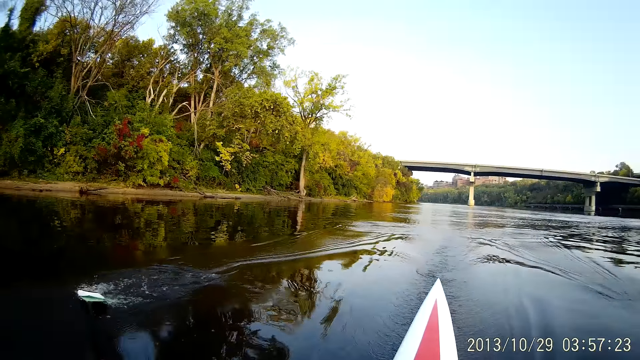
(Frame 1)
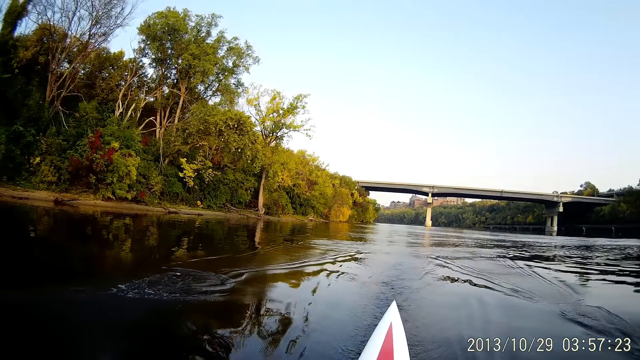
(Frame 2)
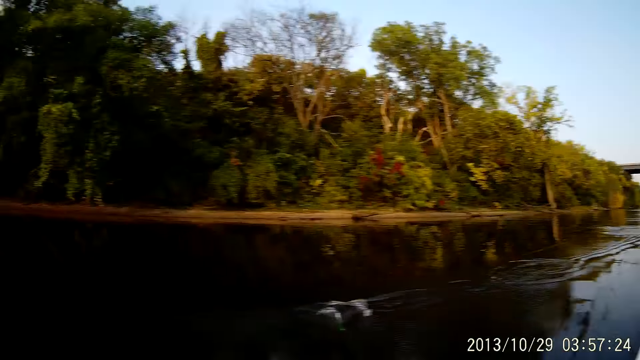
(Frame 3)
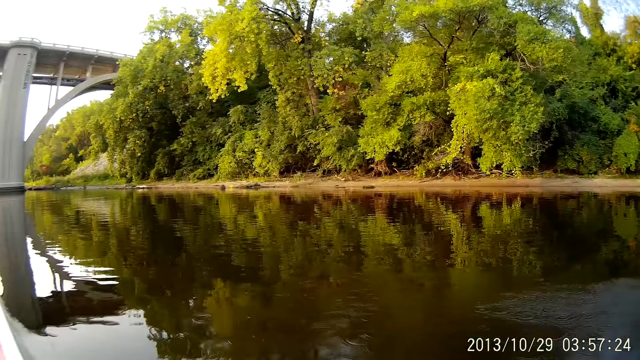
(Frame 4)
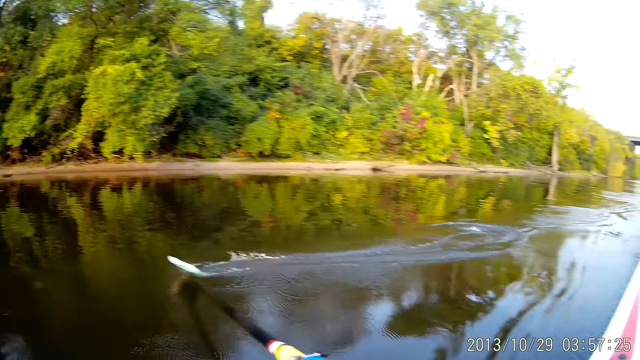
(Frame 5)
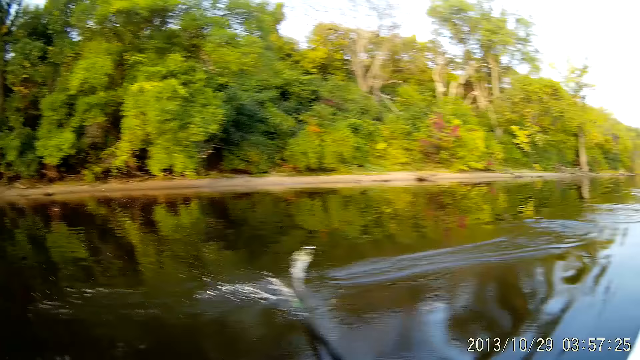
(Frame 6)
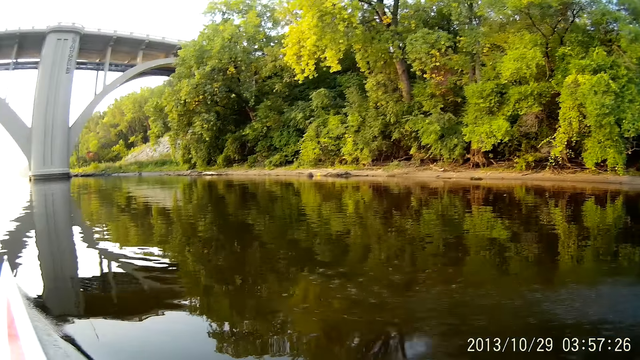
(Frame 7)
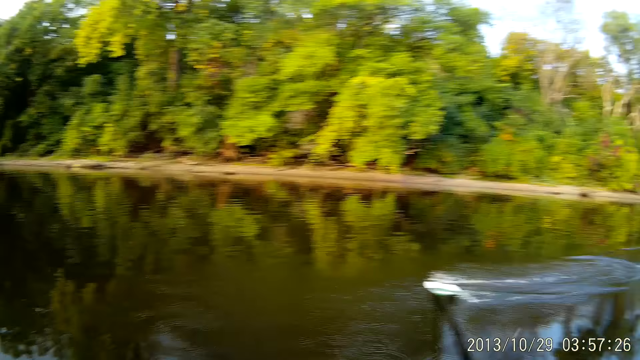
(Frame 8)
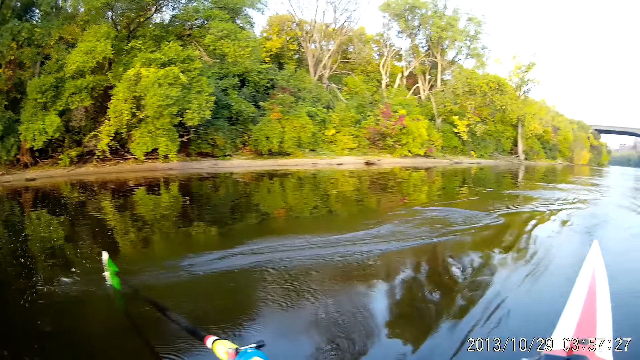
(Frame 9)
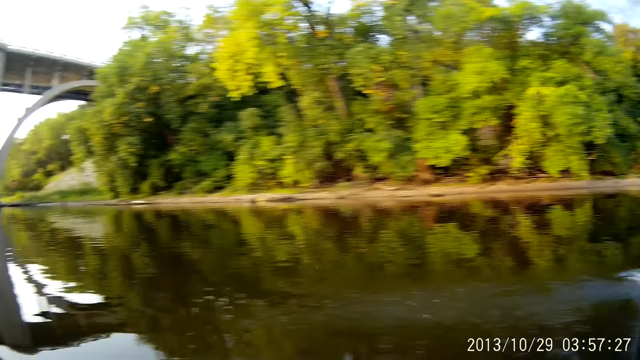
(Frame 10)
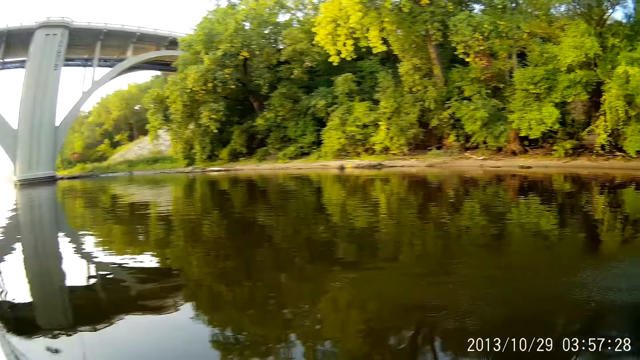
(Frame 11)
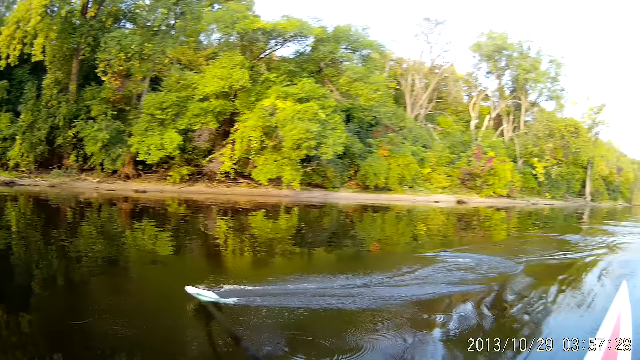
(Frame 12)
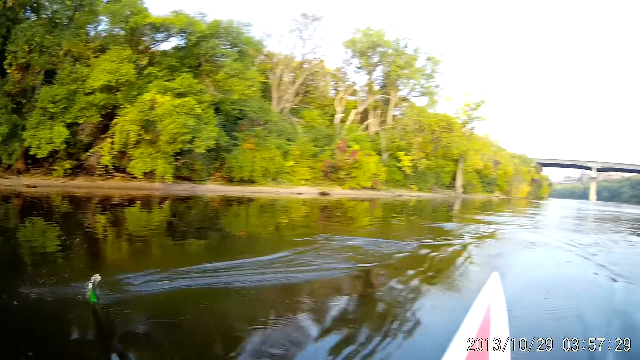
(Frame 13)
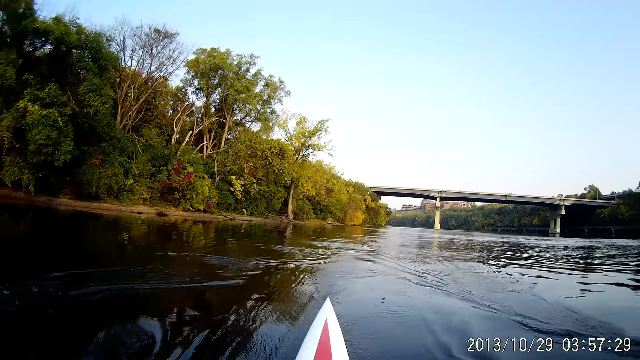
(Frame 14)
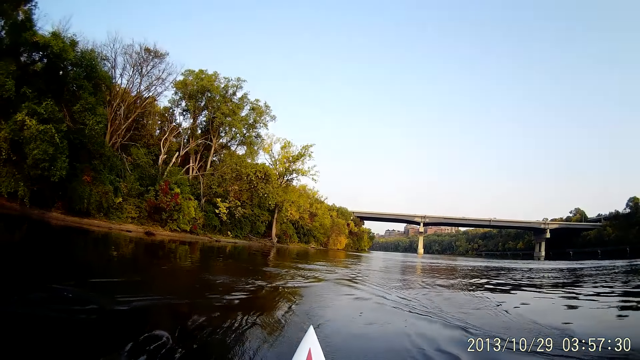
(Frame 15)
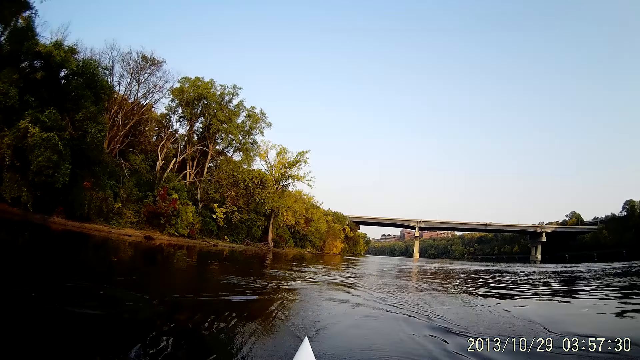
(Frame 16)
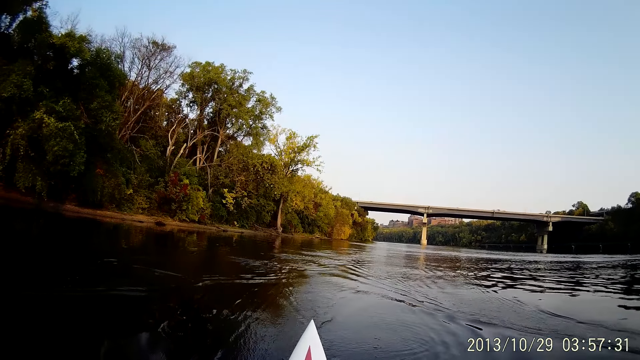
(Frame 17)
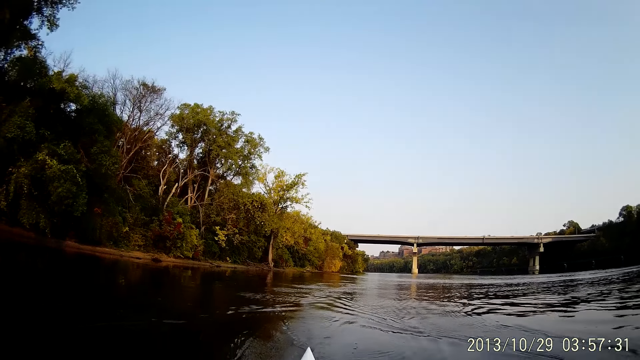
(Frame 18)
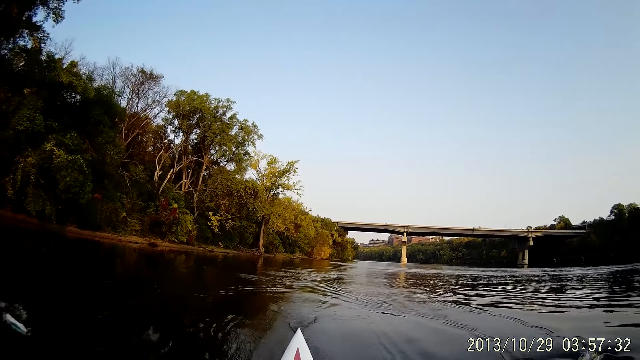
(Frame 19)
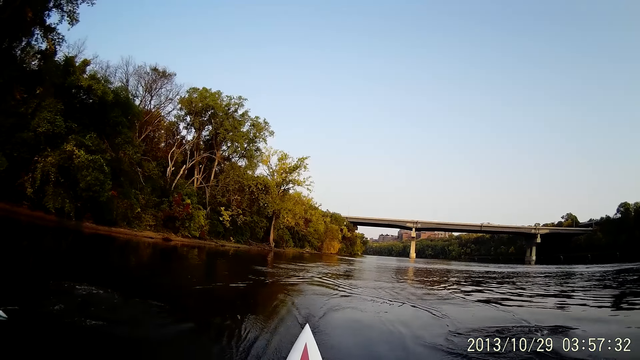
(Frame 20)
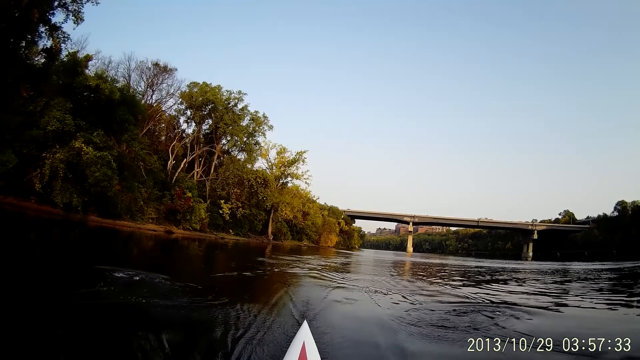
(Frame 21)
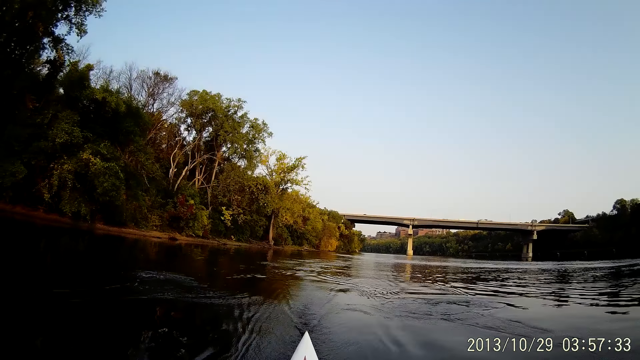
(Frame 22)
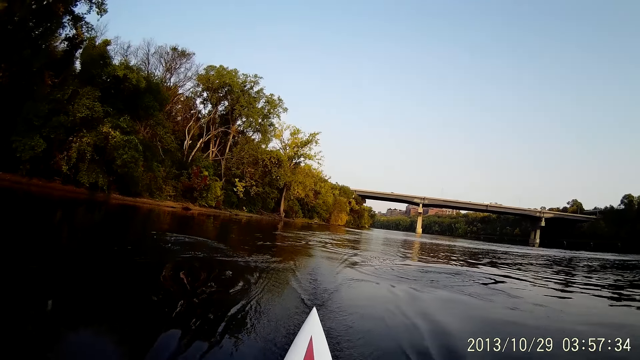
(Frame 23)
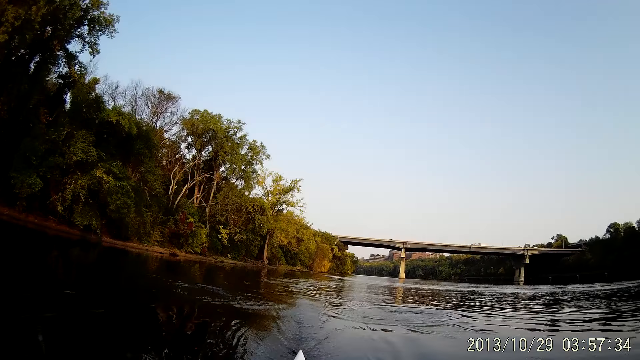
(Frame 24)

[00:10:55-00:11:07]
The camera wearer looks around. They row a boat on the sea water.

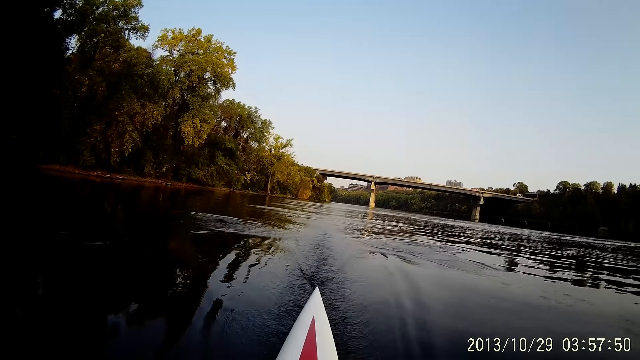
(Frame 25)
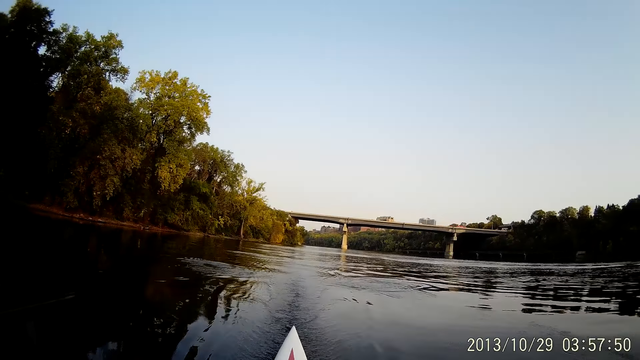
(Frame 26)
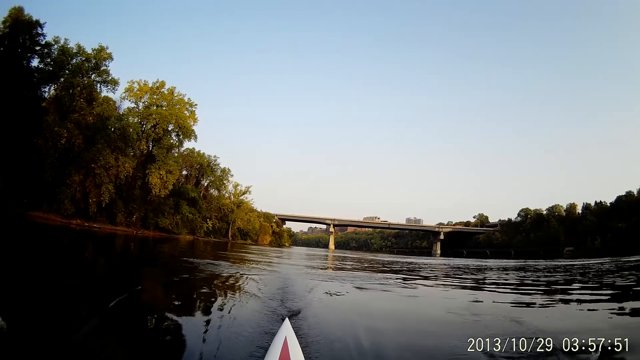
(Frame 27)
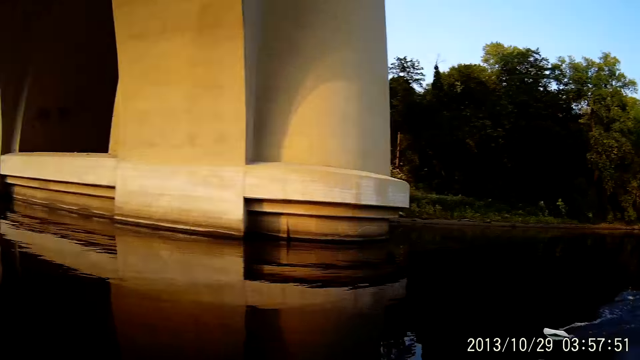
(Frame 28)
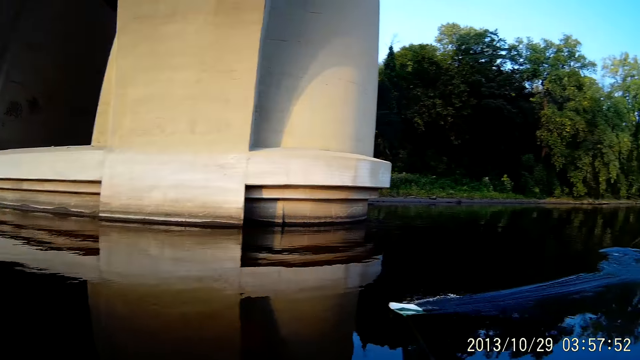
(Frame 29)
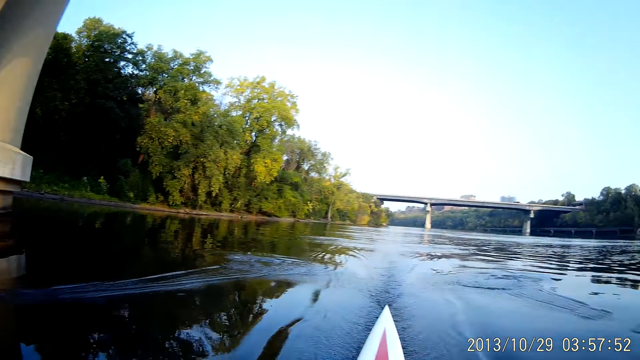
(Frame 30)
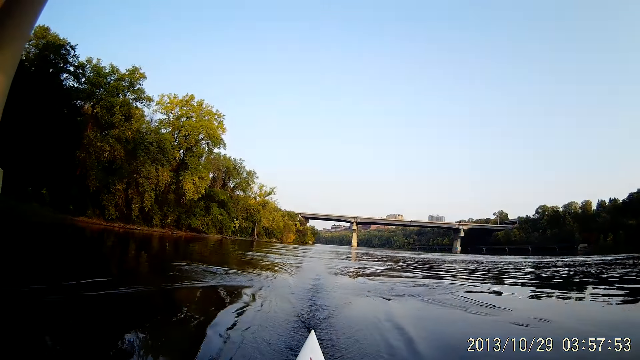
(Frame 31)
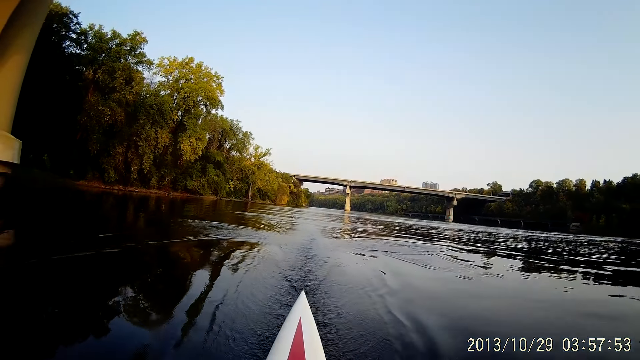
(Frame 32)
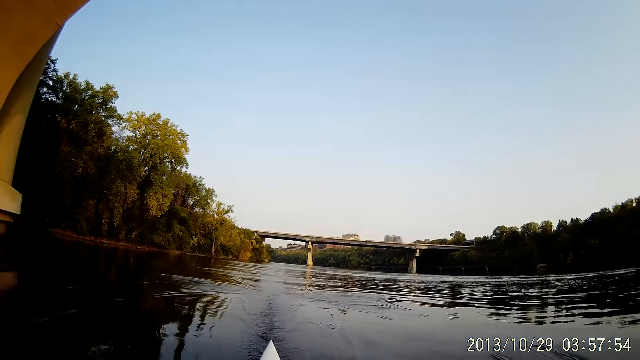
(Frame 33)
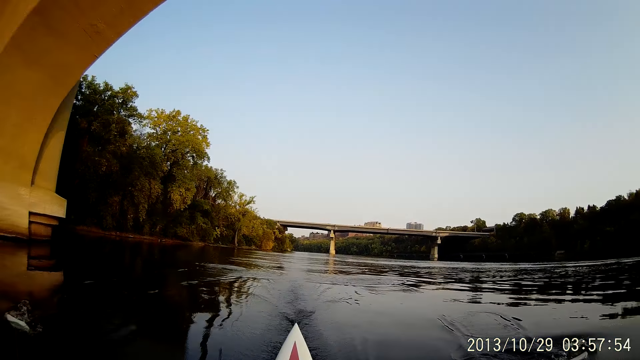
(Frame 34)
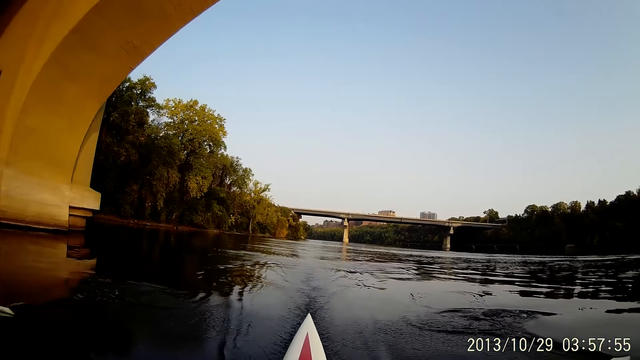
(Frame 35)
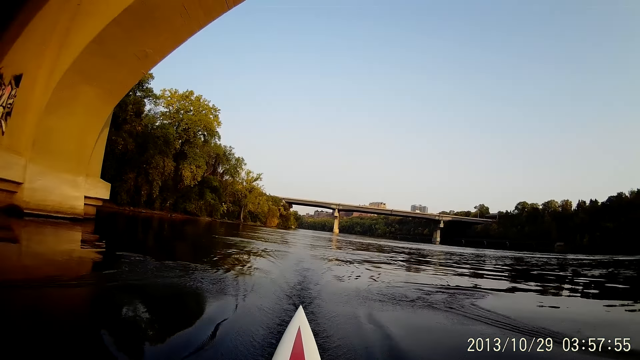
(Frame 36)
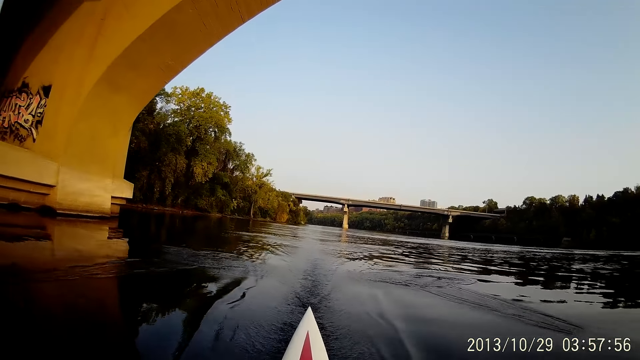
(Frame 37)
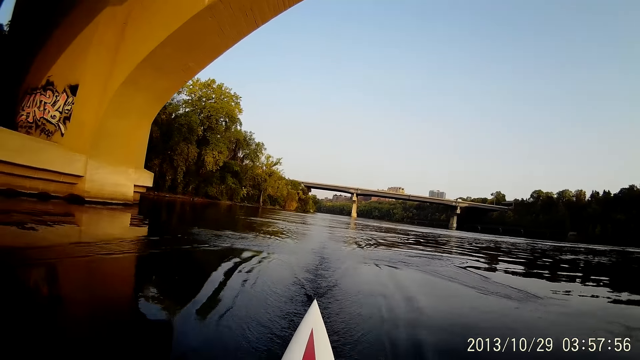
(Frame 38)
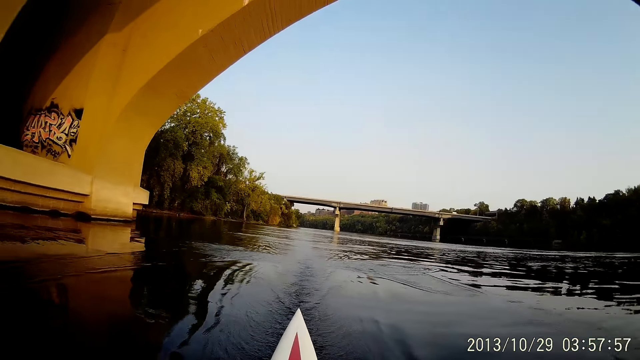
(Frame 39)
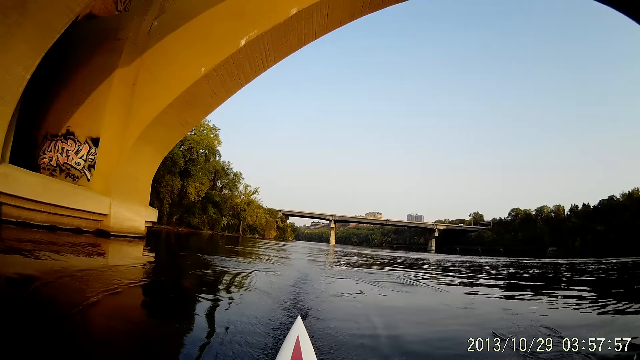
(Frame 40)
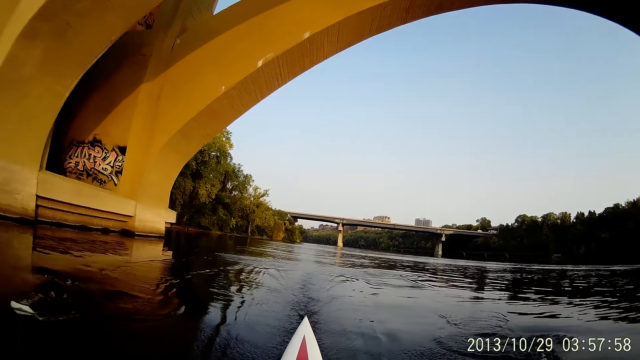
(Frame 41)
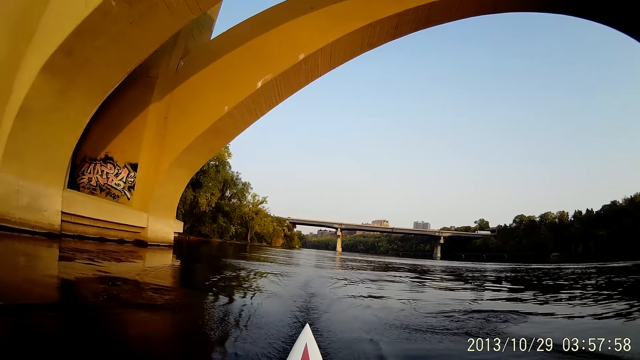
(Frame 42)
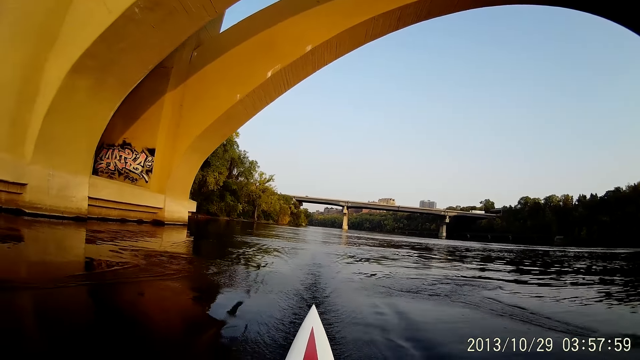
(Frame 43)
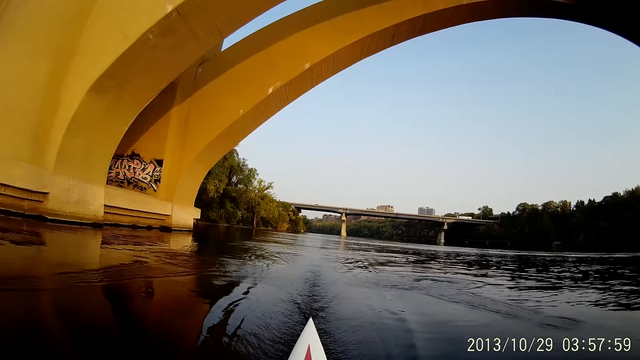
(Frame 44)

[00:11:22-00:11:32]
The camera wearer looks around. They ride with a boat on water. They row the boat on the sea water.
